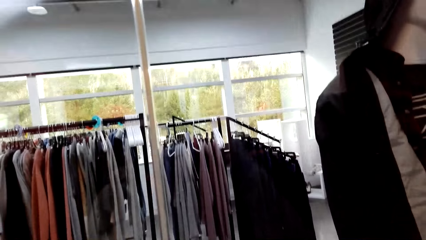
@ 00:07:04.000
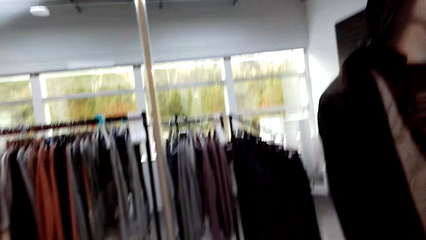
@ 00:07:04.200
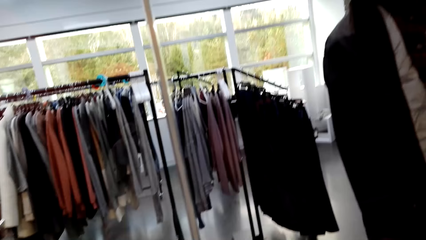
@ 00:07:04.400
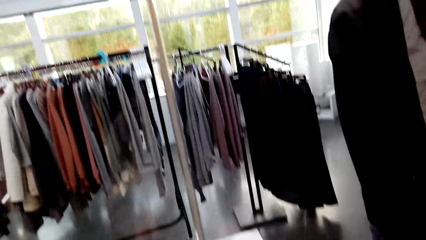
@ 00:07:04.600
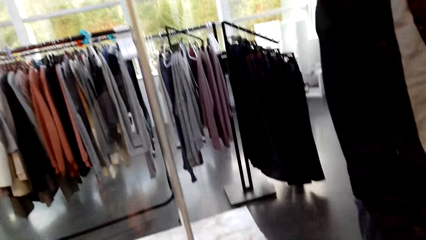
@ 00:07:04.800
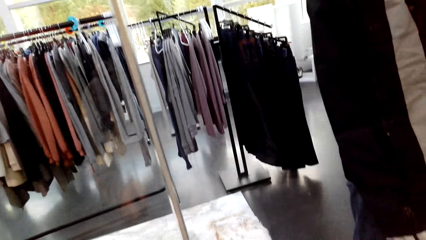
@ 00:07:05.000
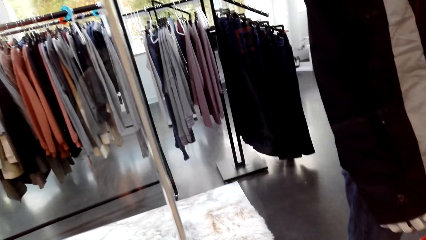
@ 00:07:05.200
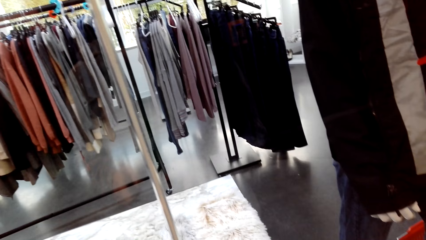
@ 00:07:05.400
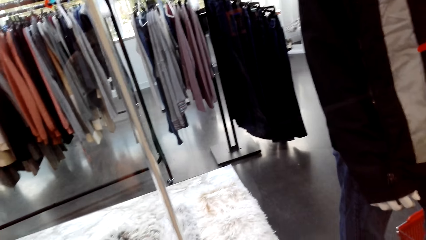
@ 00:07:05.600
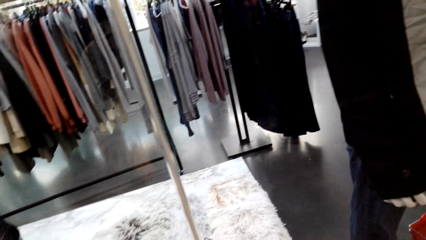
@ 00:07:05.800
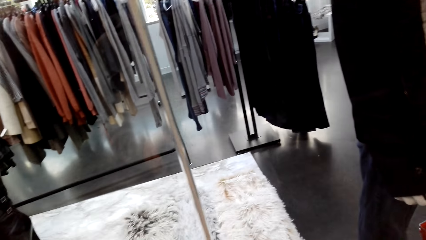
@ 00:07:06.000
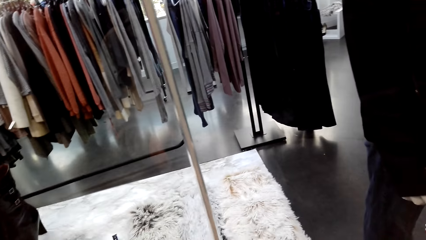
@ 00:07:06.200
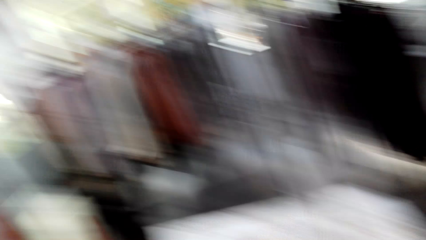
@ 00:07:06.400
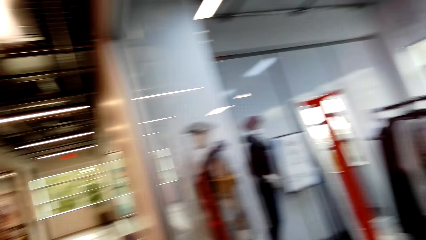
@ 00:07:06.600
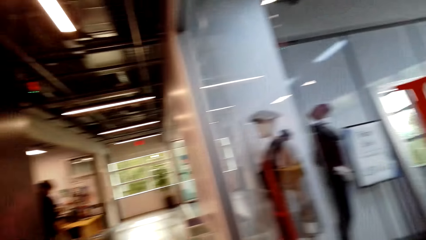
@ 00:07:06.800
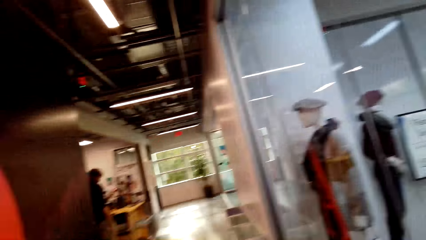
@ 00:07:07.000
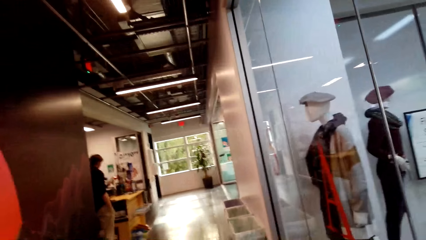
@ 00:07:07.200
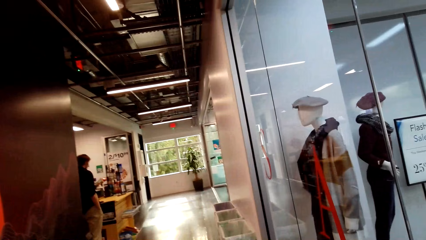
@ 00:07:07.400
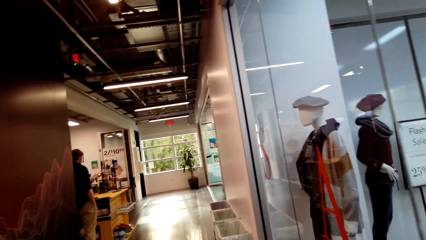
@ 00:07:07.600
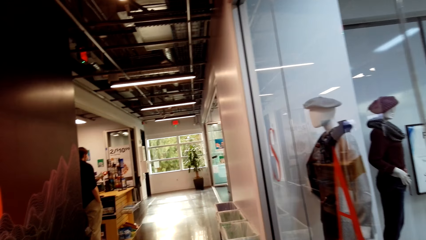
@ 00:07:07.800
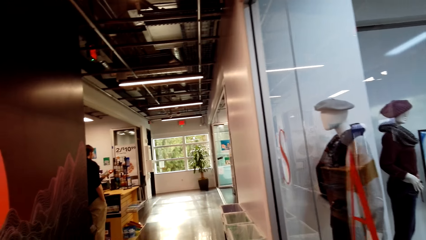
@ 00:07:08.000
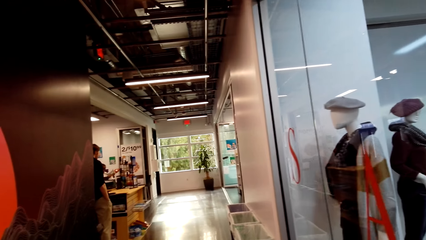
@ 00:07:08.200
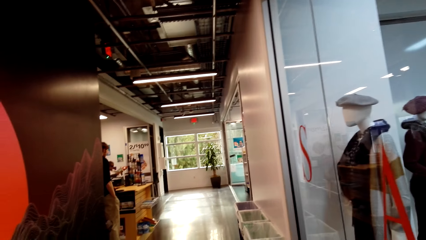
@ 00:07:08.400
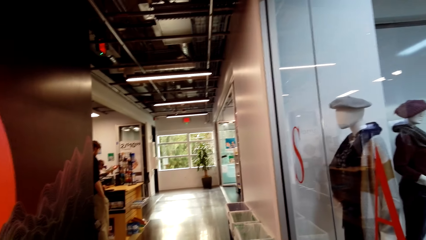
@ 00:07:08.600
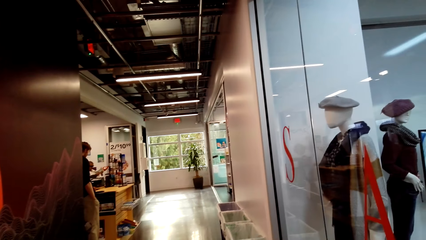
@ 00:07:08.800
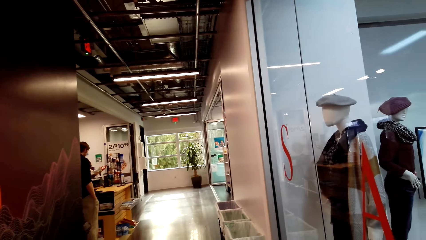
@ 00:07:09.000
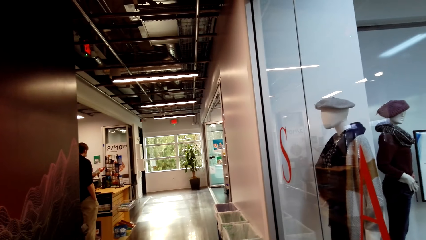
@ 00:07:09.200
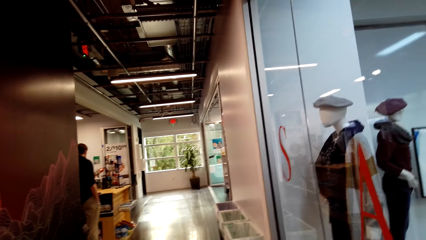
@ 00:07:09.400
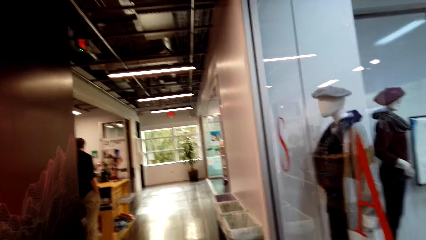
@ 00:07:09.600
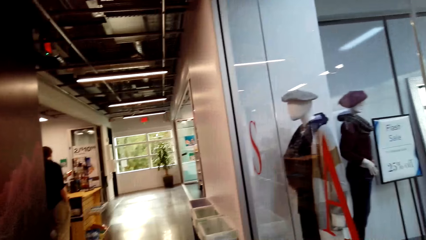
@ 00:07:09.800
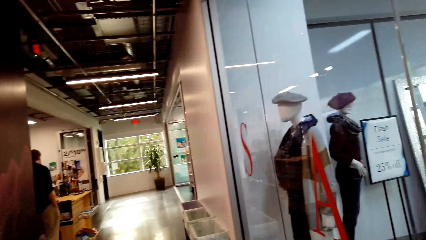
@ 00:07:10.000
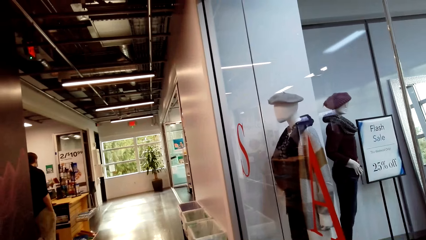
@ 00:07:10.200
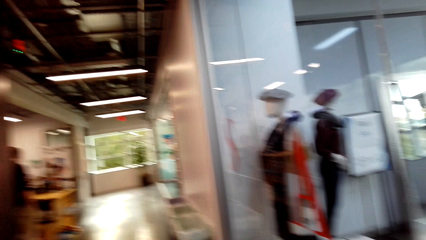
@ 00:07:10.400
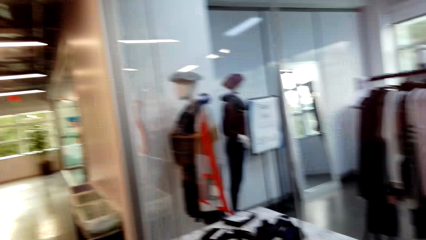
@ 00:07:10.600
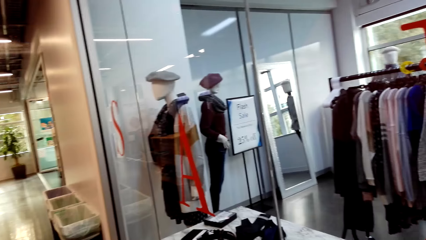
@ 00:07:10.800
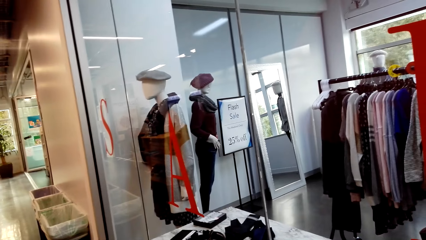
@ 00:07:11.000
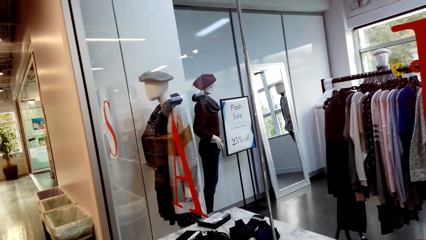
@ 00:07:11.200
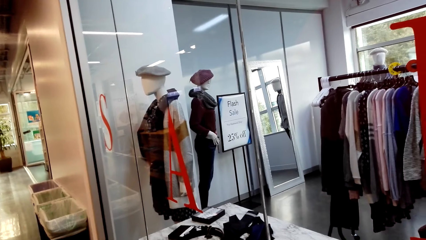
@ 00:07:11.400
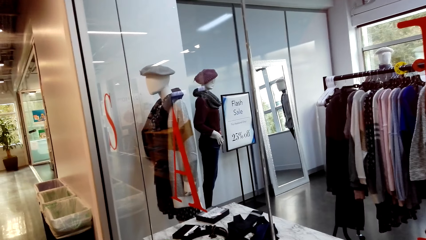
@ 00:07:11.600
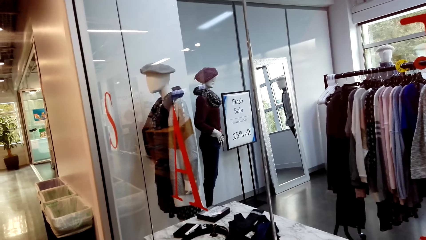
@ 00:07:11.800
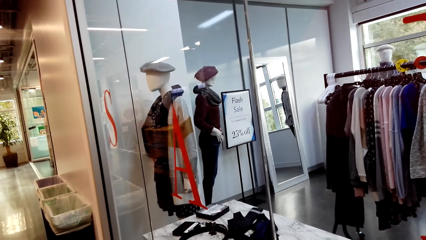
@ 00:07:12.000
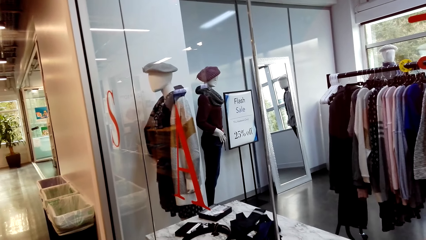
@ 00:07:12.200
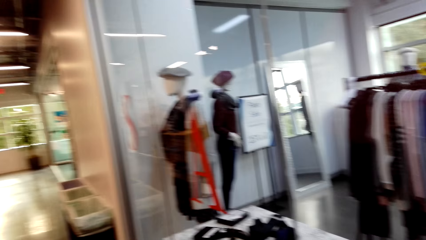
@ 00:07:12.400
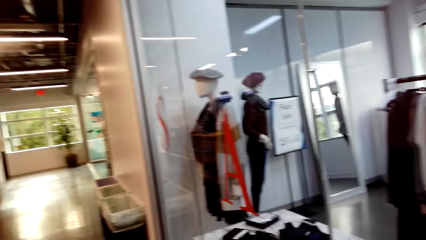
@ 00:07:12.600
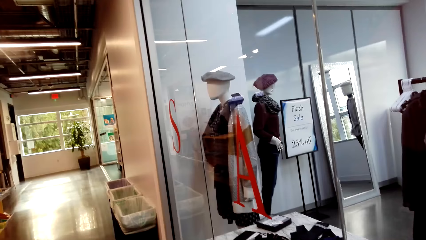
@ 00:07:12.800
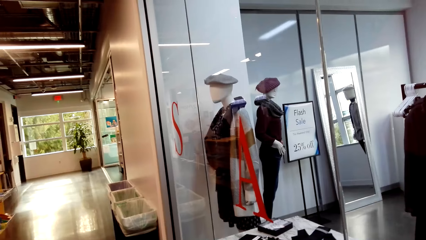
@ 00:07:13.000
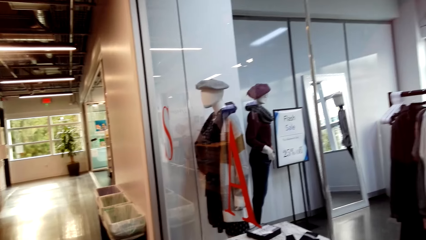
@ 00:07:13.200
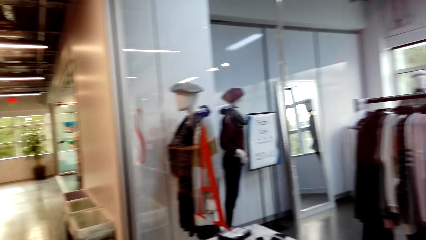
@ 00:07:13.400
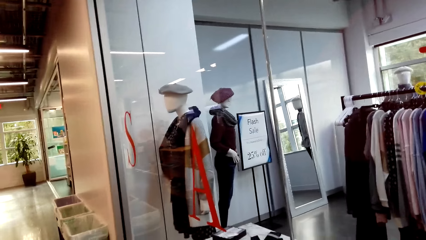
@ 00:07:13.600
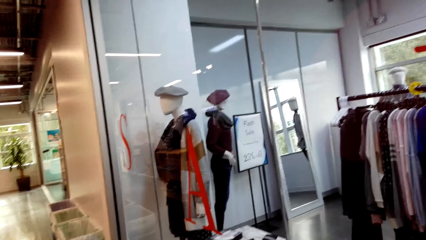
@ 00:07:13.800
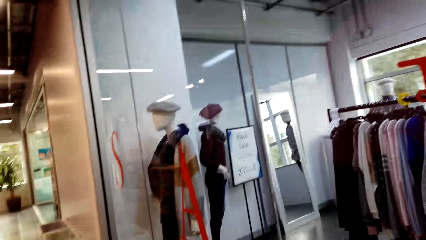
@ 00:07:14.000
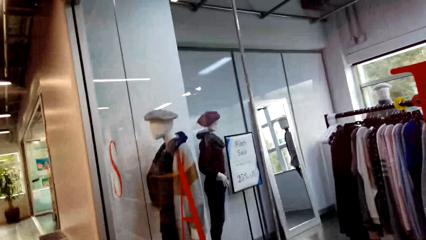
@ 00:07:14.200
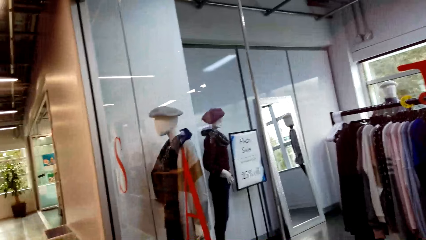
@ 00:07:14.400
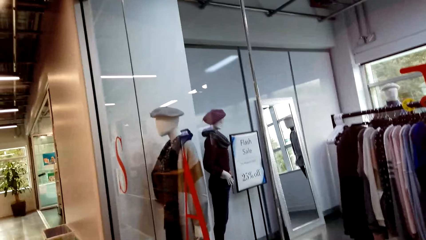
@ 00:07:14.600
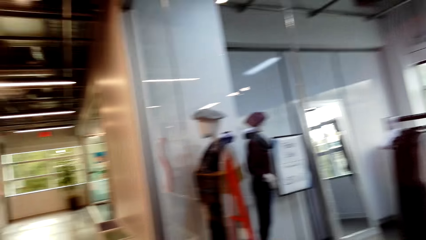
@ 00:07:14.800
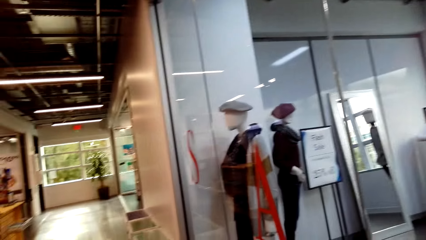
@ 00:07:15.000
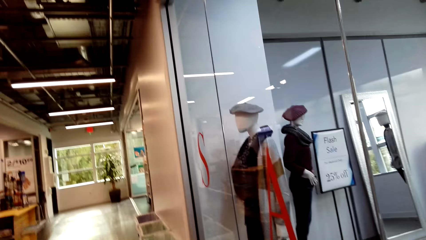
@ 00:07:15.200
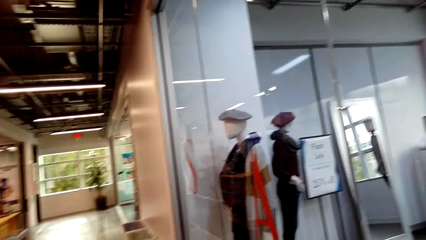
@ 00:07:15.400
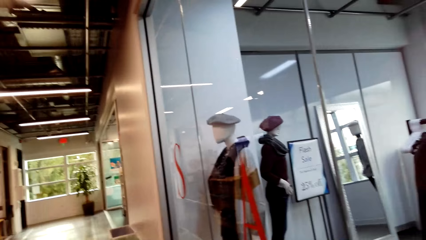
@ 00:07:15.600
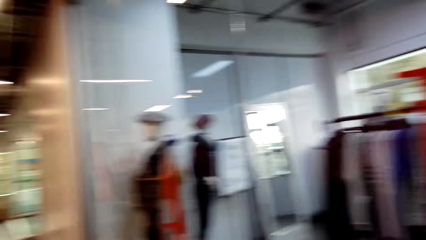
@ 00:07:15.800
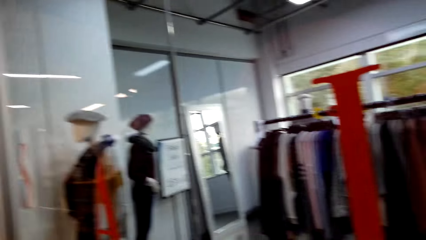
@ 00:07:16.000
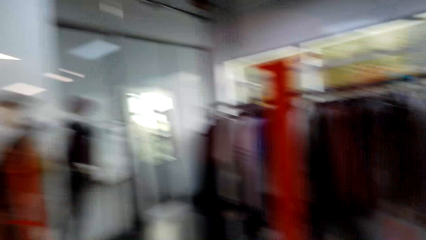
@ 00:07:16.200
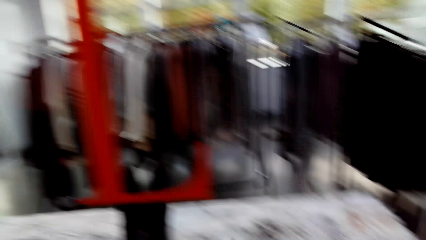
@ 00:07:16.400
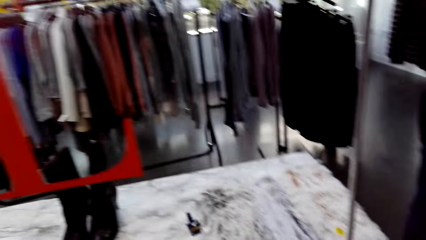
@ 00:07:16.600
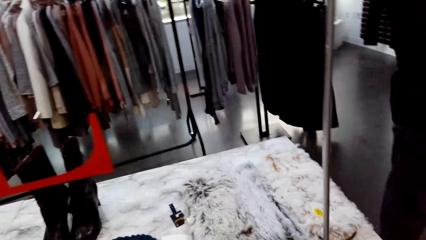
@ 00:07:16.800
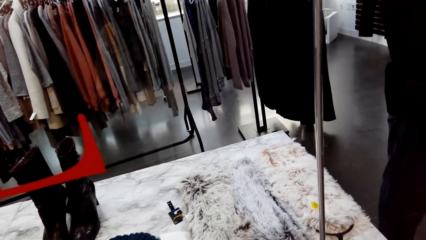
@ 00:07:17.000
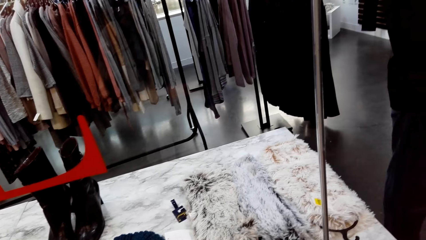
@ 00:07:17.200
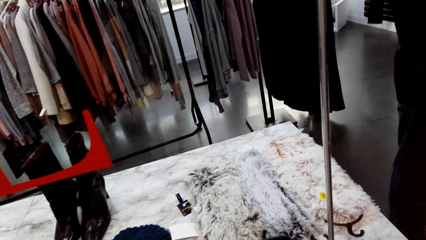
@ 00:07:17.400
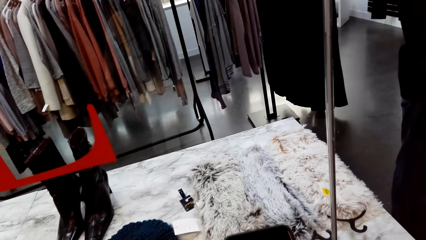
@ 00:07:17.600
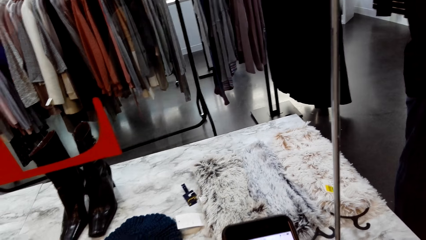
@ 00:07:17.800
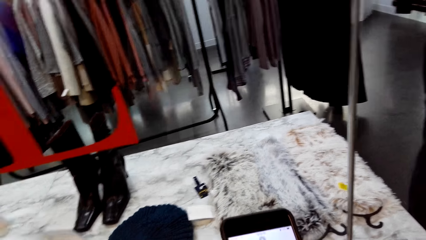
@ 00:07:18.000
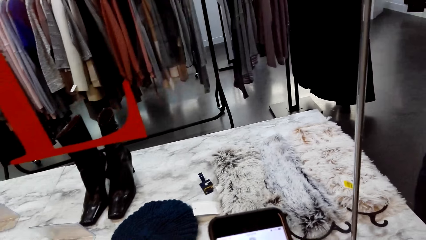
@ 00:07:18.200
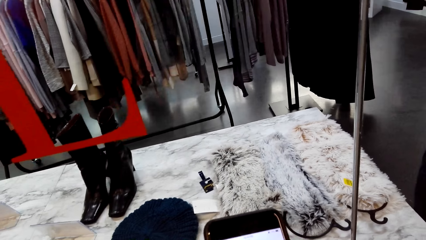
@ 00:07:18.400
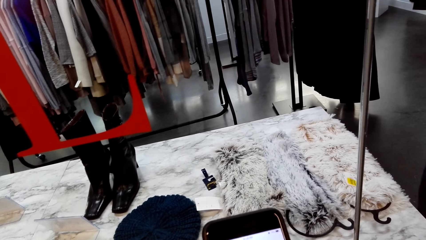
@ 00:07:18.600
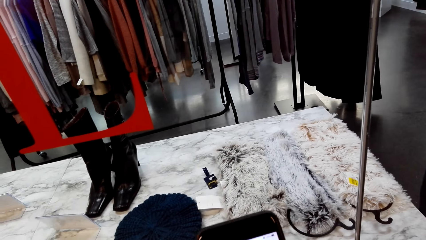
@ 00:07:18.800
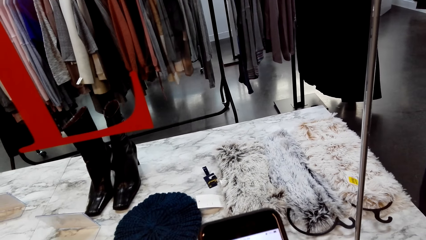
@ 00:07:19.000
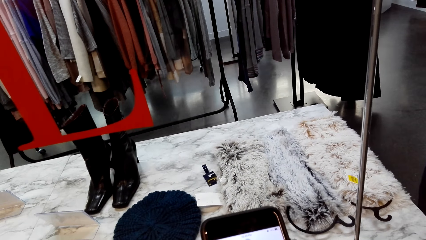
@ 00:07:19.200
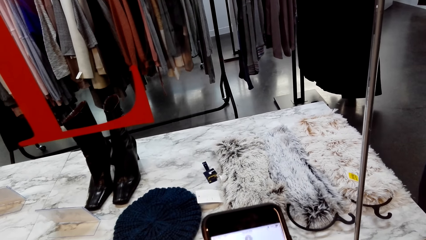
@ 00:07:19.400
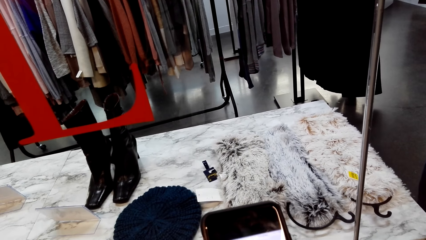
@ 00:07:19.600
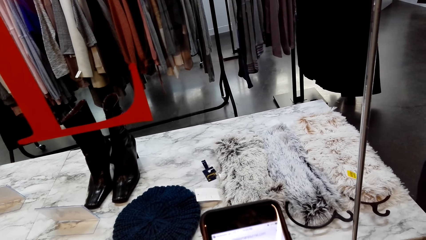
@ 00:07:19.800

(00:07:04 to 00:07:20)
The camera wearer looks around. A man stands against the wall. The camera wearer walks in the cloth shop. They operate the phone.
